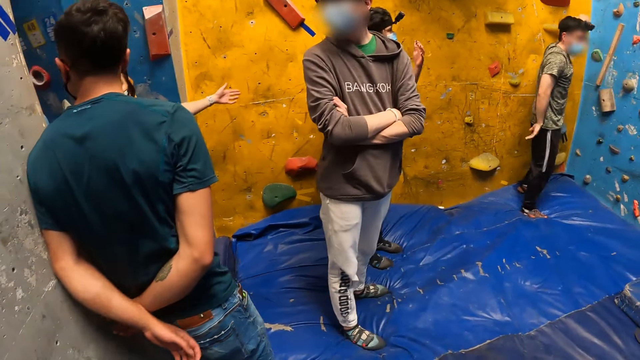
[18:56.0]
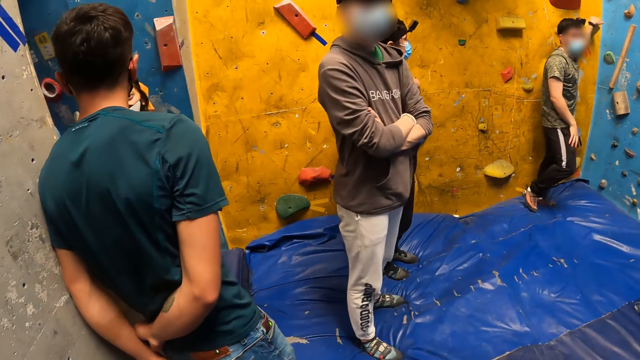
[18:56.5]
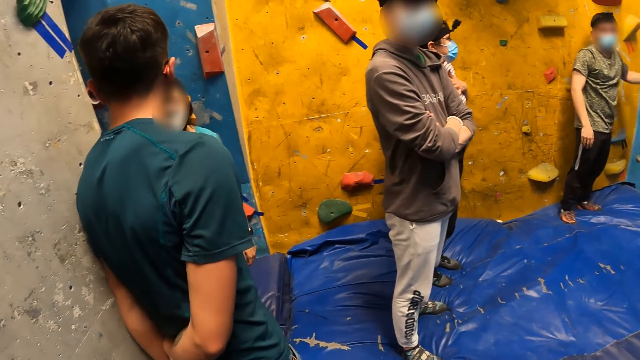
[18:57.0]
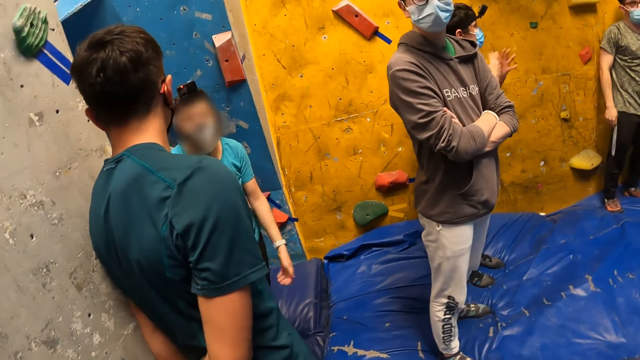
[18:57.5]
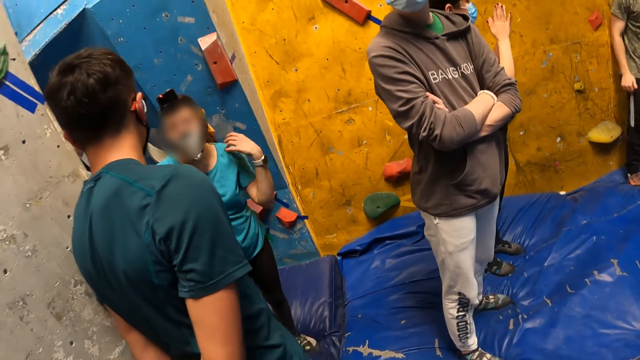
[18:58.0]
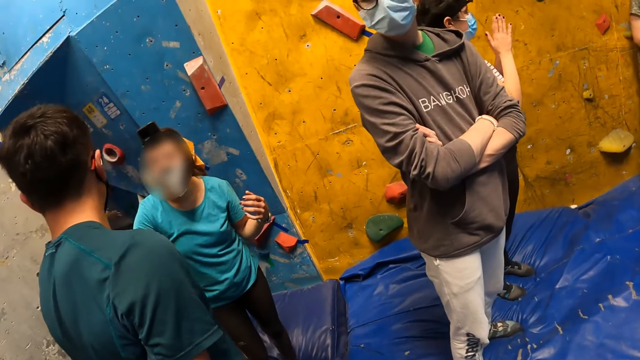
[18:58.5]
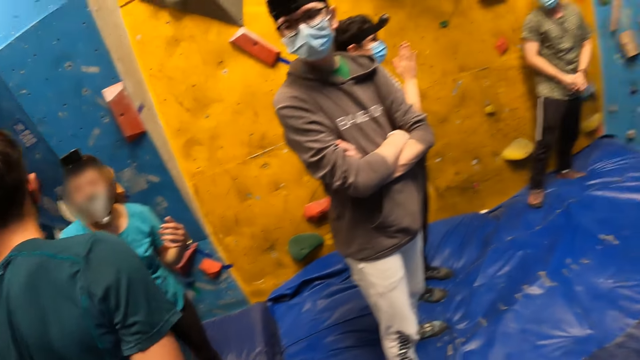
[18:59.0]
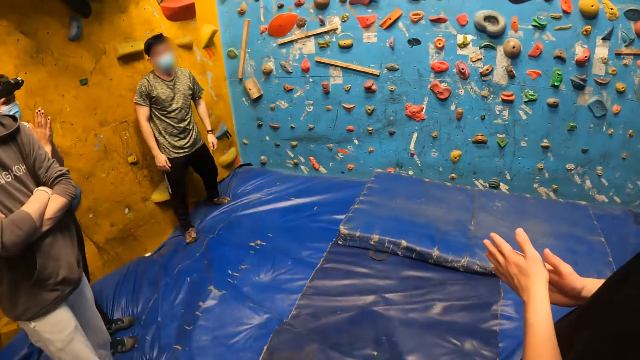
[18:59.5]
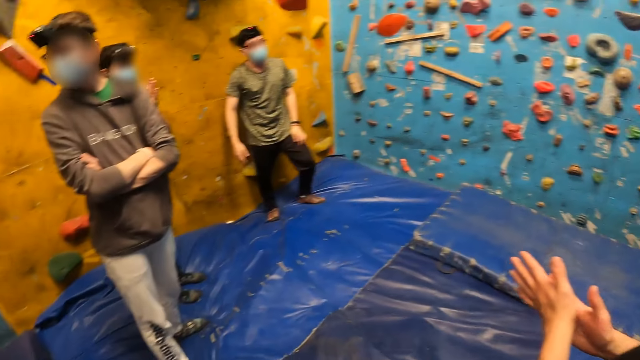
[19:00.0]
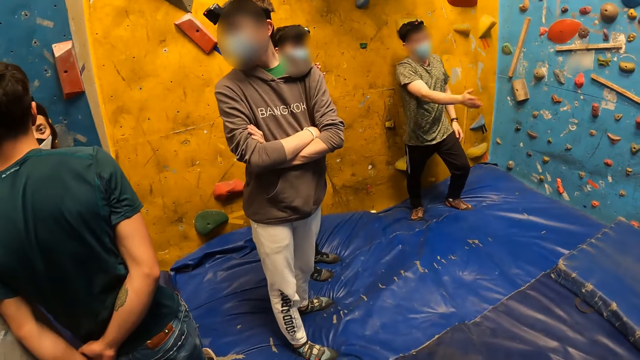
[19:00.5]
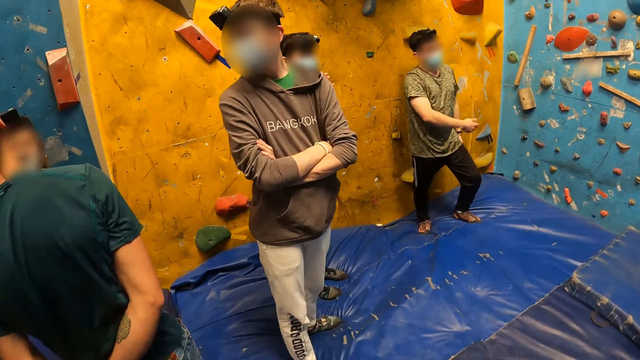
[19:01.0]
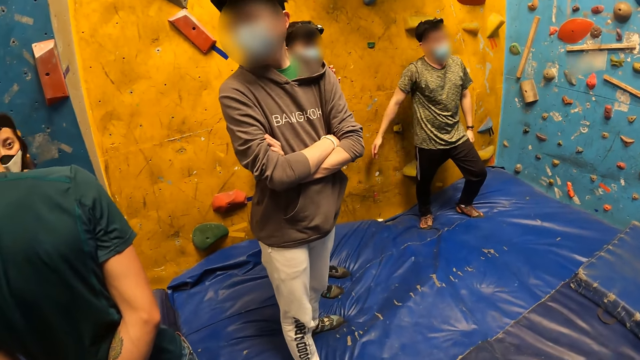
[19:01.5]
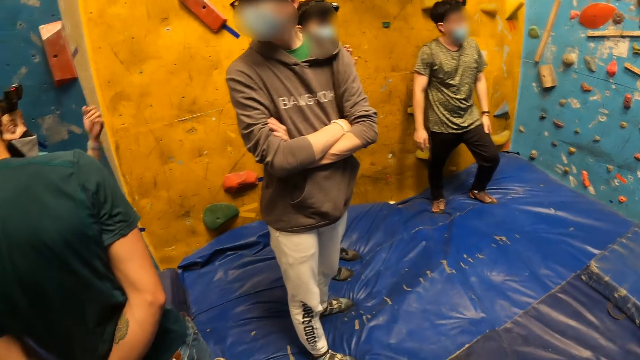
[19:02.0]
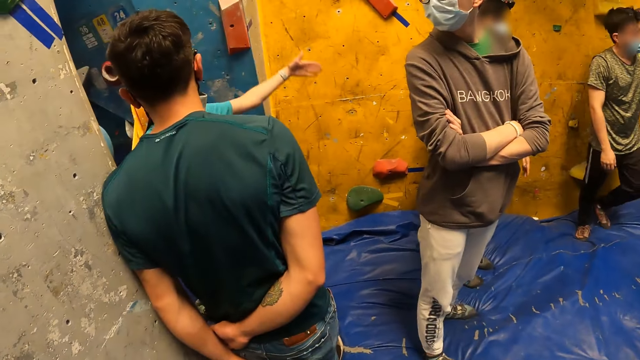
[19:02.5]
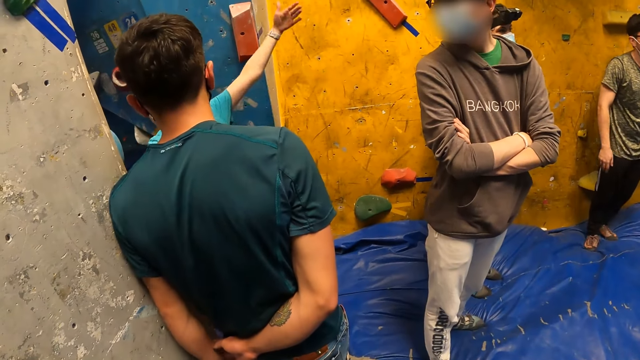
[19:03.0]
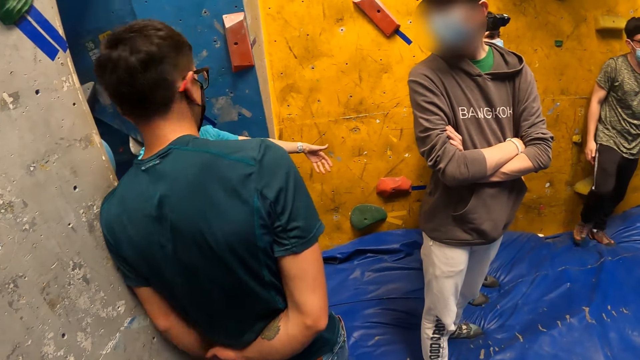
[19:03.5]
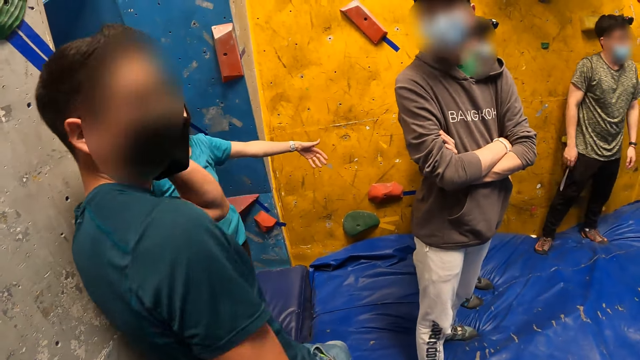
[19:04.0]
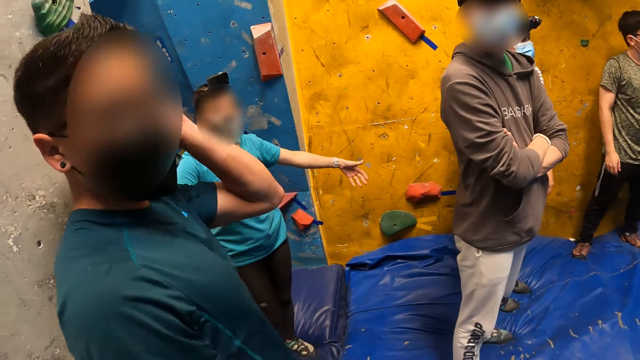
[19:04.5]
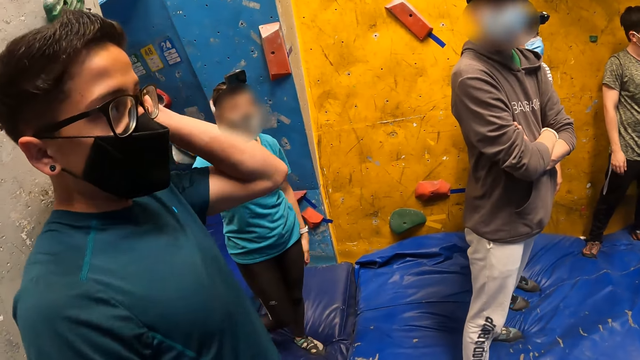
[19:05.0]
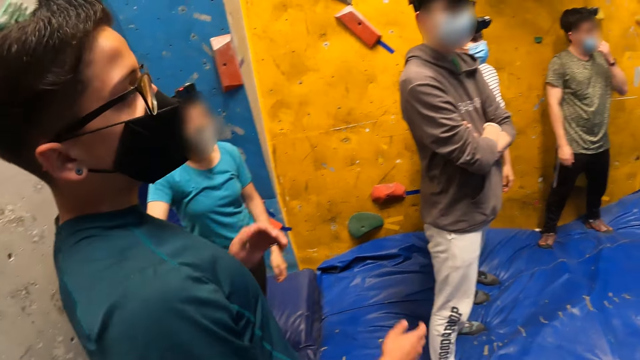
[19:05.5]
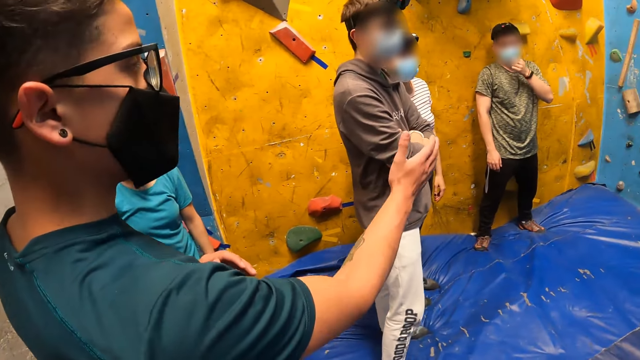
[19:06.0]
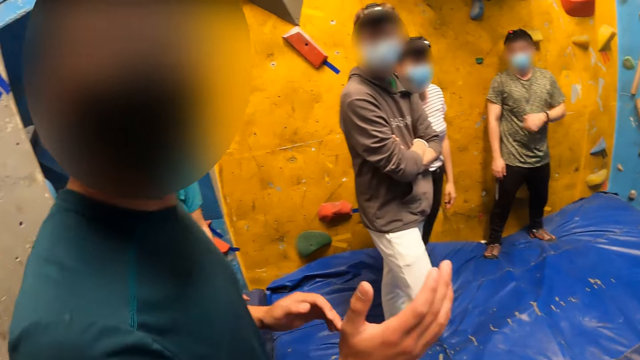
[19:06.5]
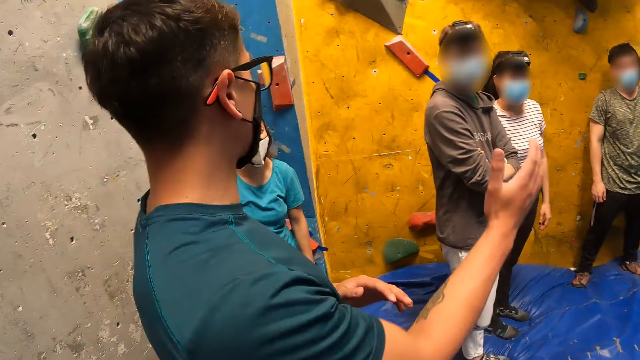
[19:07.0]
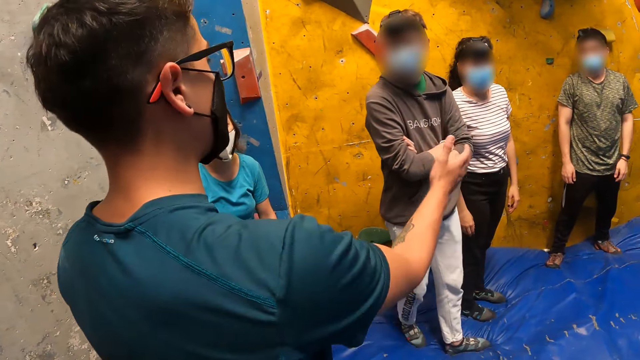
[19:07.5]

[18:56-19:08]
A person moves the hand. Another person moves the hand. A man interacts with the group of people. Another person moves the hand.

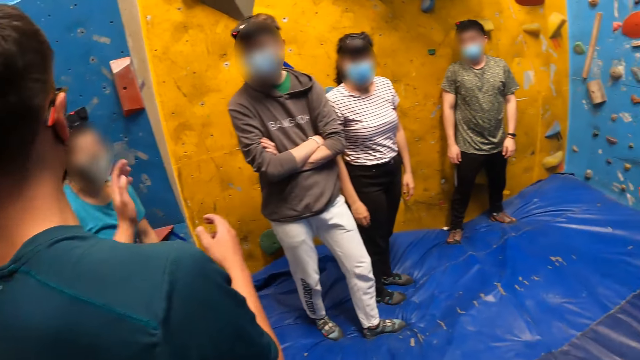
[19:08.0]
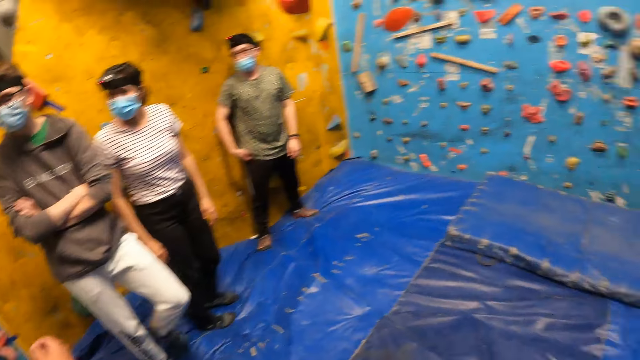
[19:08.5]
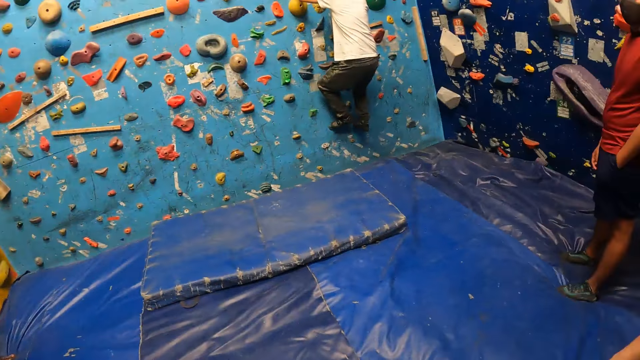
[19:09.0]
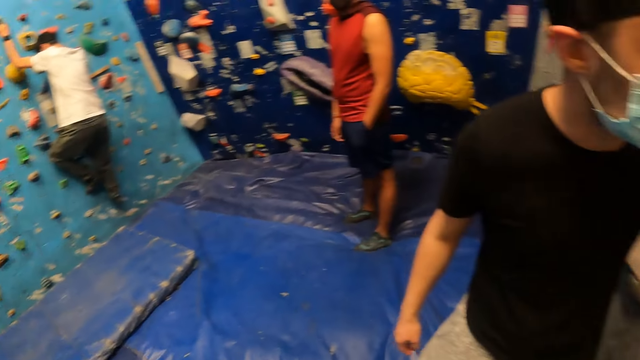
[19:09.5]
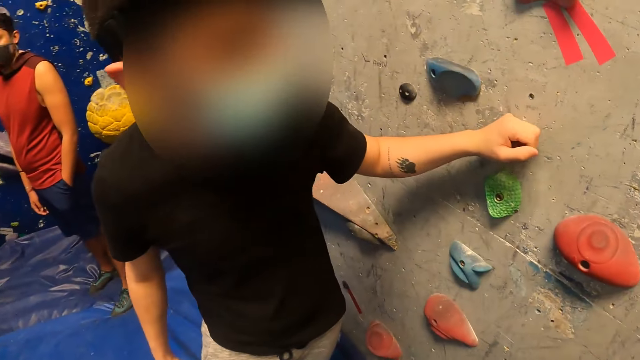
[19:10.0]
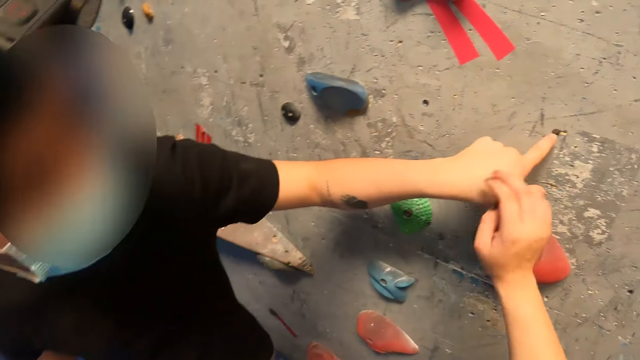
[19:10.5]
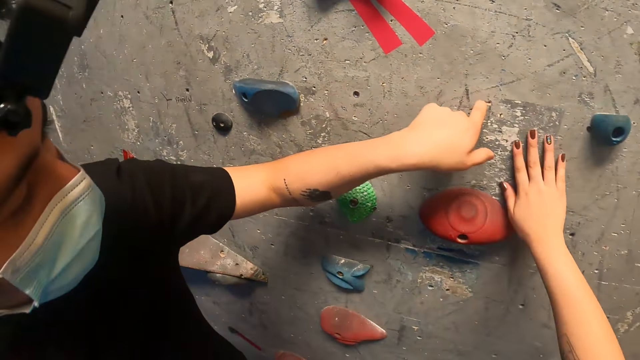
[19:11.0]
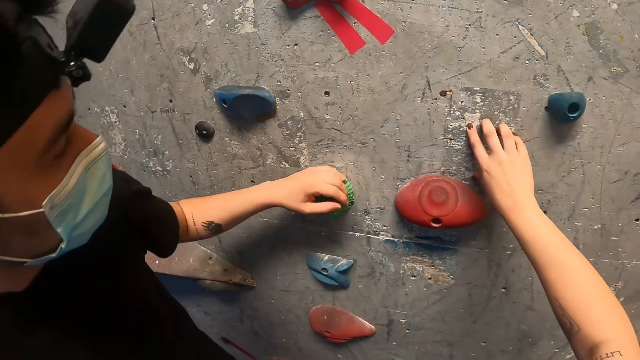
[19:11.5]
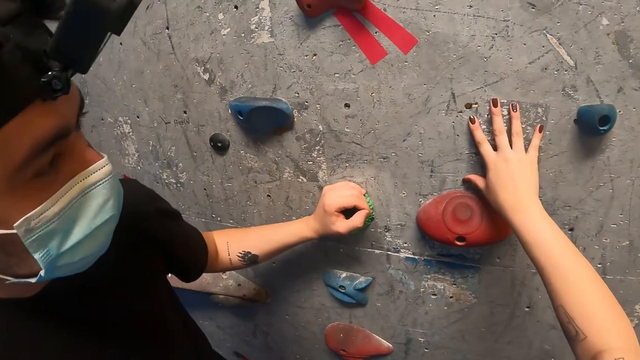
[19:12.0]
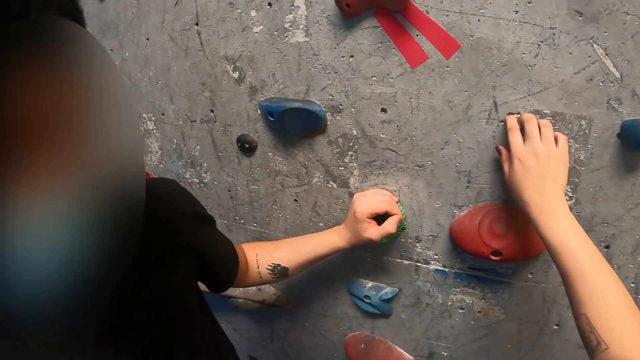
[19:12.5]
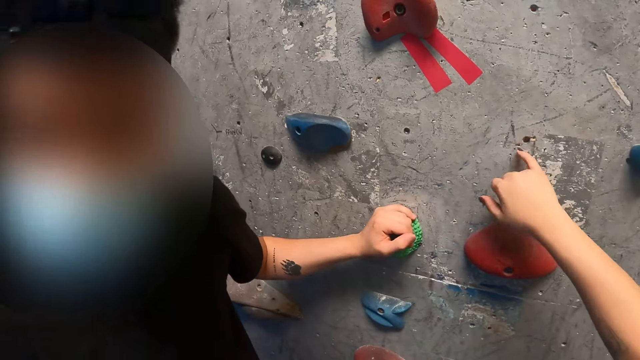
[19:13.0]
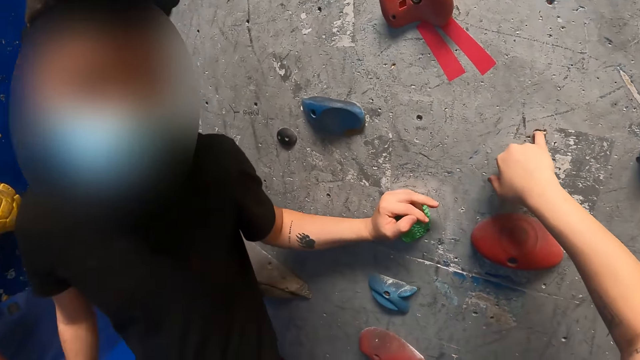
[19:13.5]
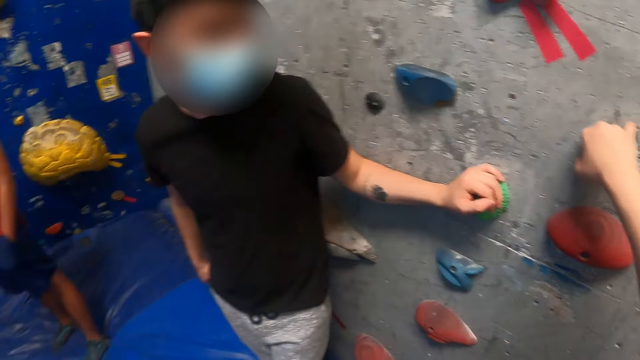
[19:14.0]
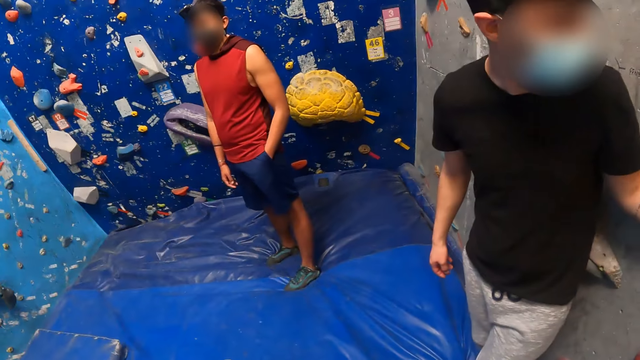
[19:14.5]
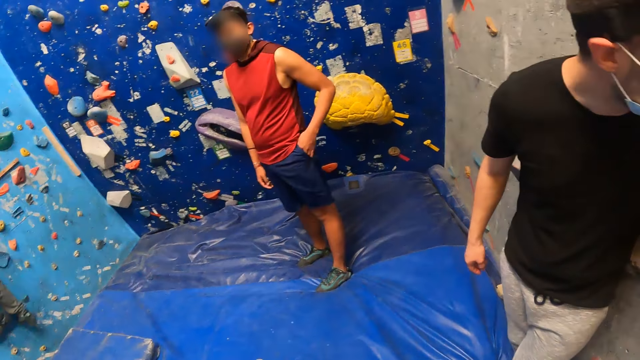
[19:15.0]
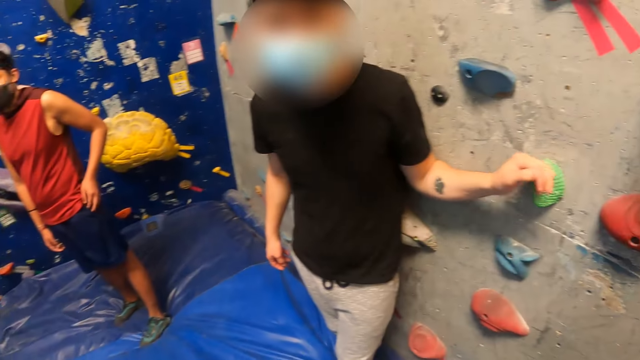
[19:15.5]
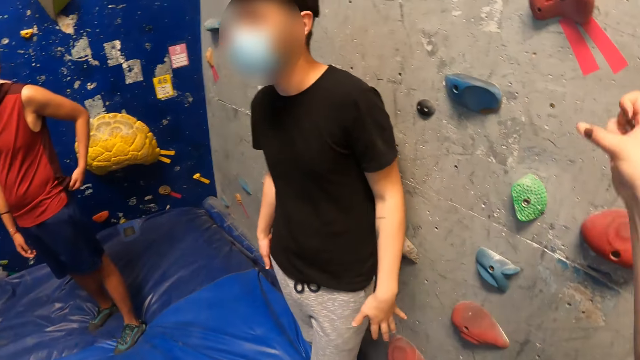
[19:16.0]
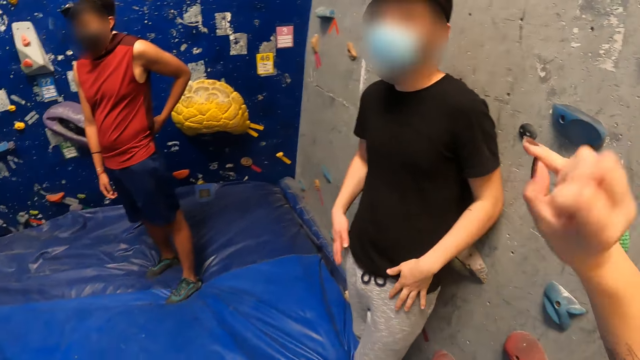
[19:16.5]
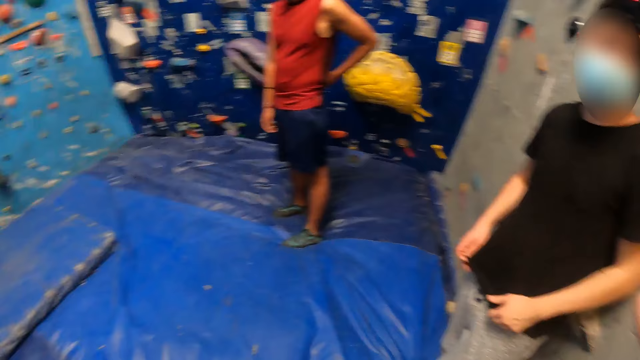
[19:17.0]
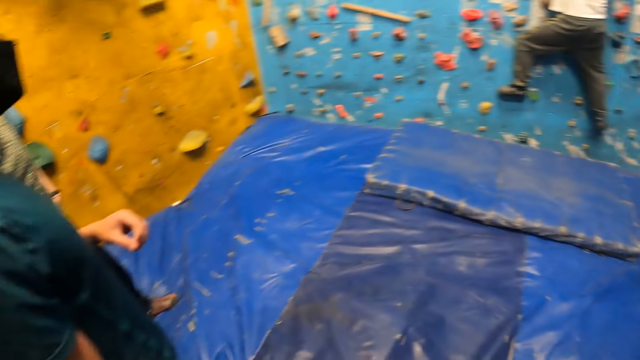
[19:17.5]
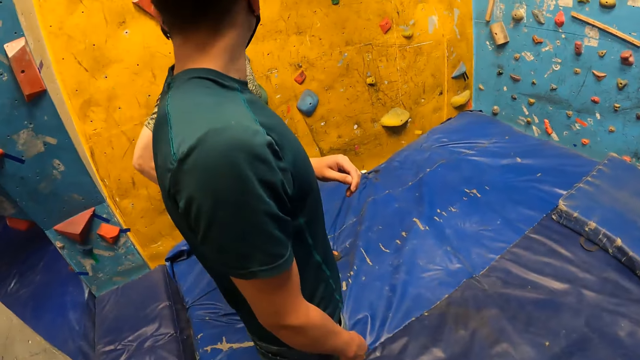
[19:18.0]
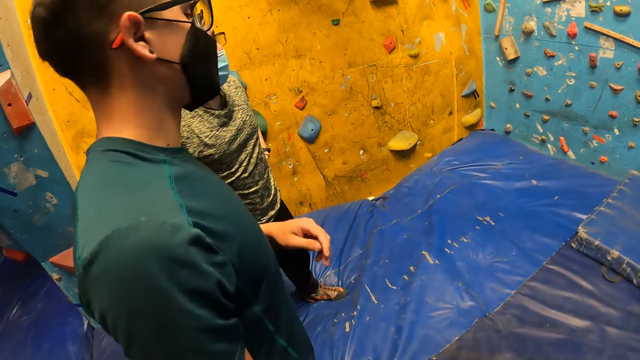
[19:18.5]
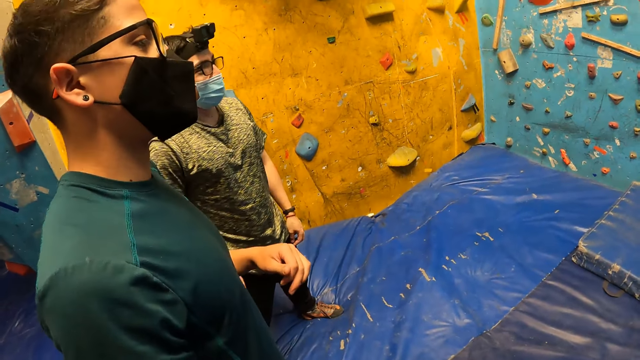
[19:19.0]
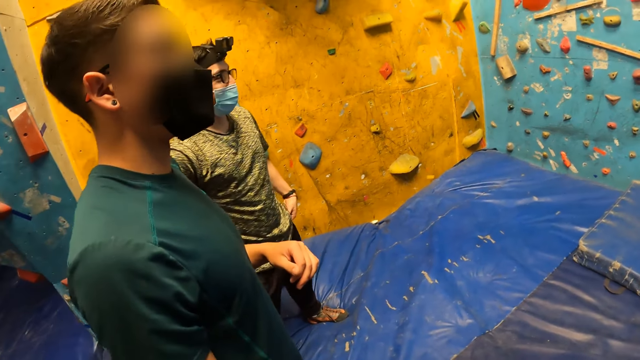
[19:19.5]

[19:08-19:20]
A person climbs the wall. A man interacts with the camera wearer. Another person touches the wall. The camera wearer places her right hand on the bouldering wall. She inserts her right pinky finger into a hole in the bouldering wall. She moves the hand. She looks around.
